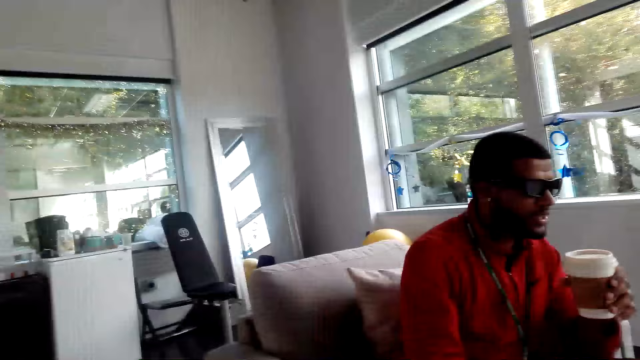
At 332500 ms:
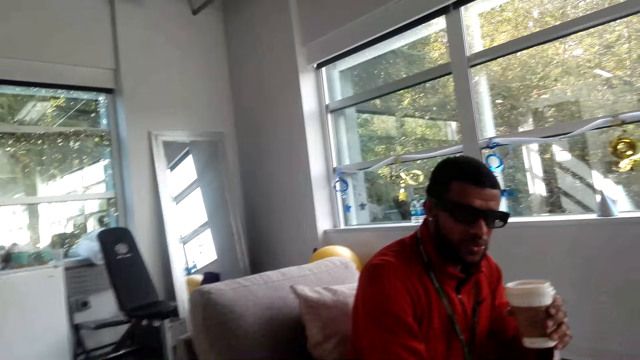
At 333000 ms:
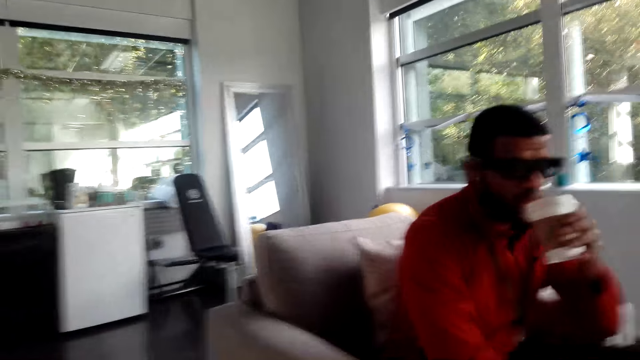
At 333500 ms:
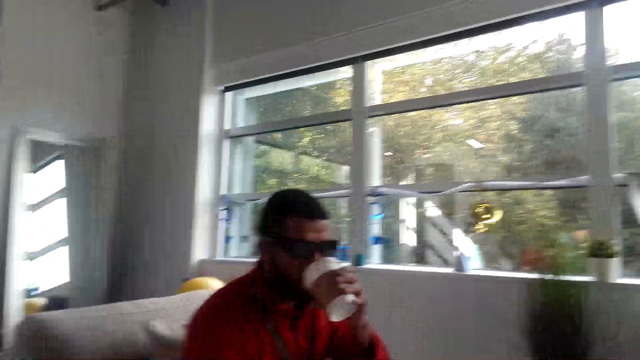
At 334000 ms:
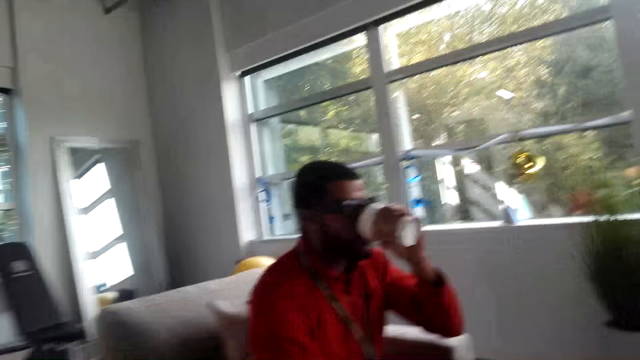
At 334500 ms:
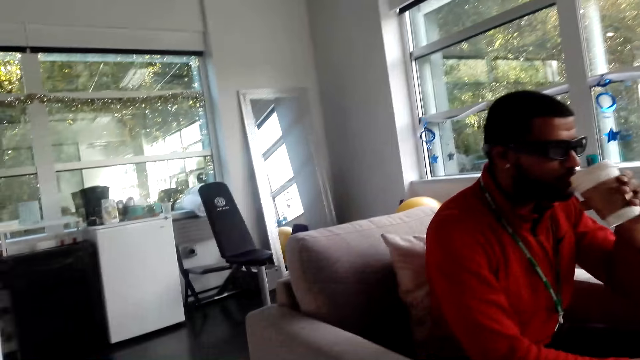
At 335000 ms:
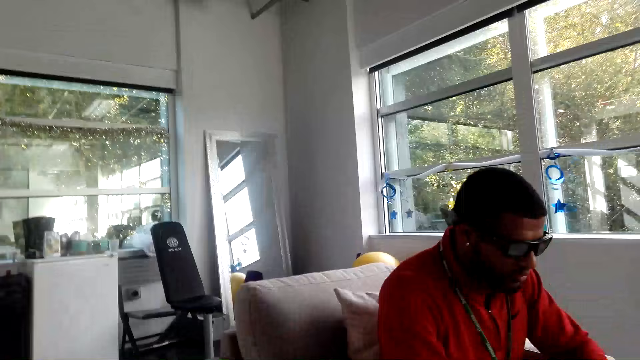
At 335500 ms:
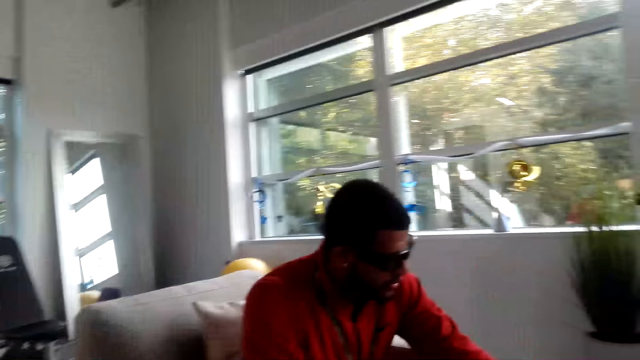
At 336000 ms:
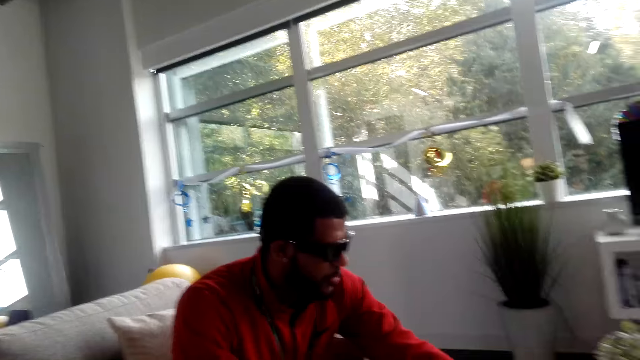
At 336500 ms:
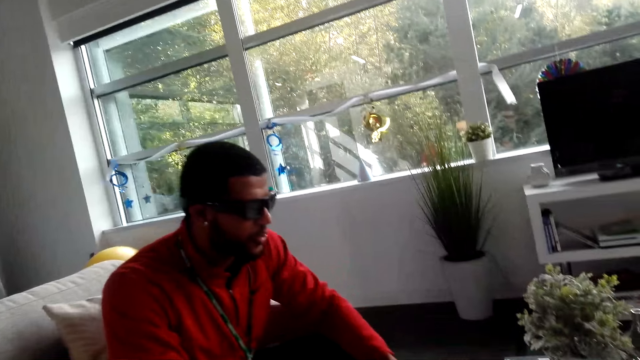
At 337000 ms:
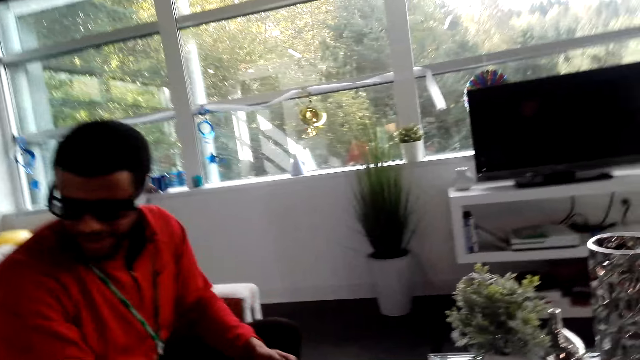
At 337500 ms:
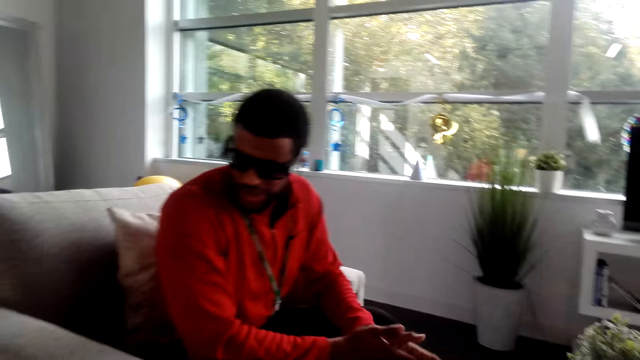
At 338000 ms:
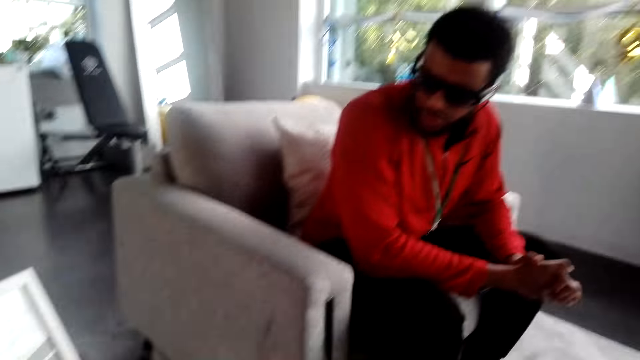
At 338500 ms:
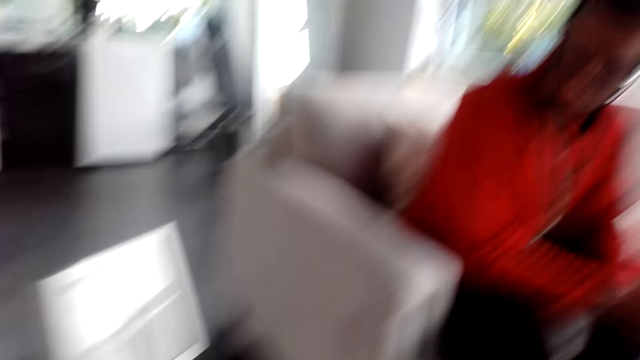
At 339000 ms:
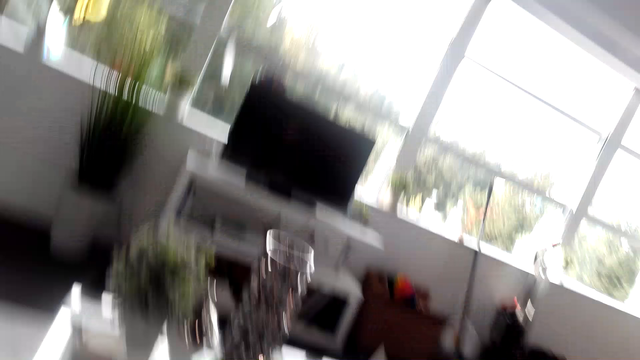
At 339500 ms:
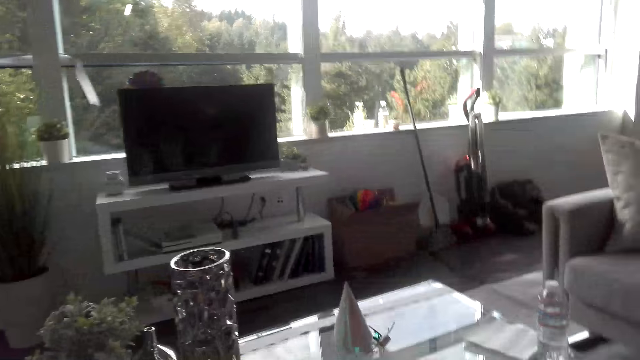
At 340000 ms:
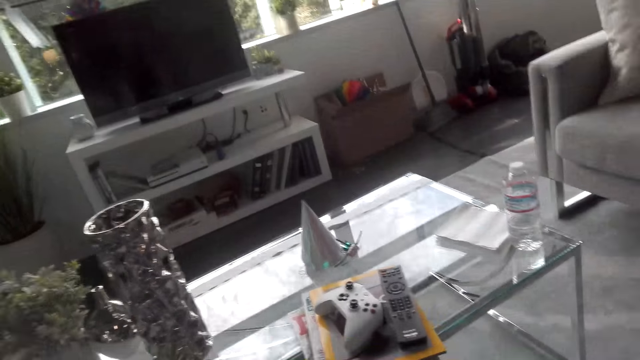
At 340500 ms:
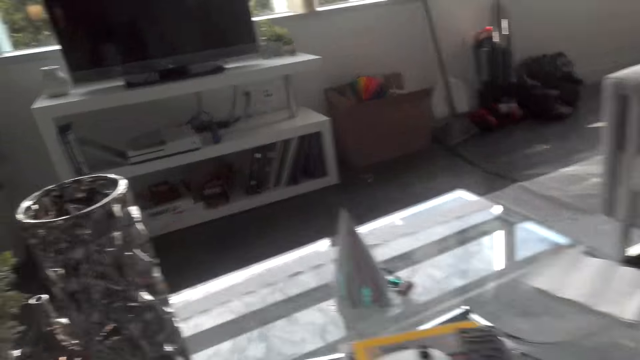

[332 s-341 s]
The man sips from the coffee cup. The camera wearer dialogues with the man. The man holds the coffee cup. The camera wearer dialogues with the man. They dialogue with the man again. The man puts down the coffee cup.

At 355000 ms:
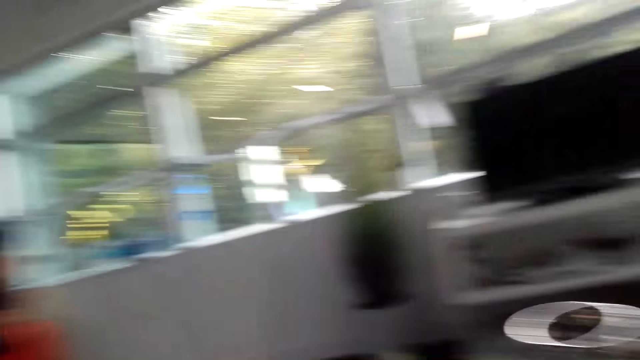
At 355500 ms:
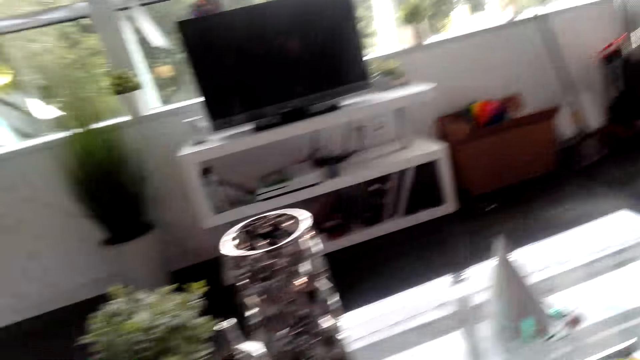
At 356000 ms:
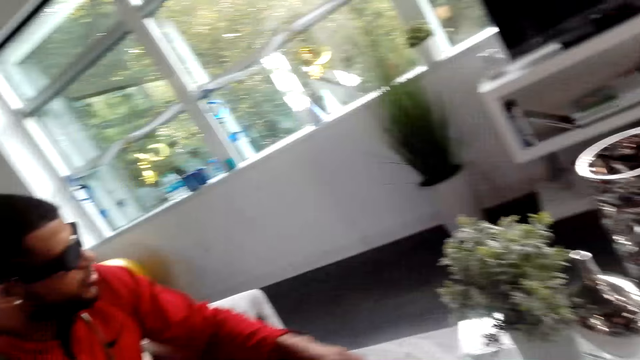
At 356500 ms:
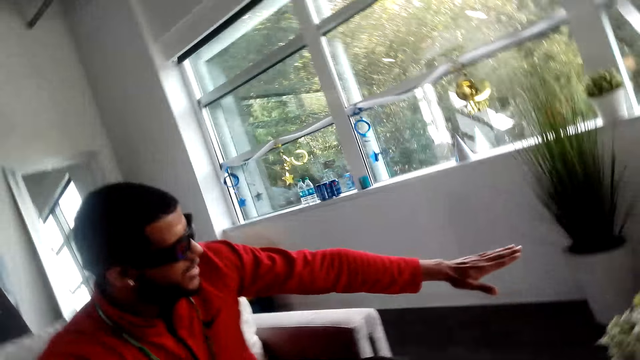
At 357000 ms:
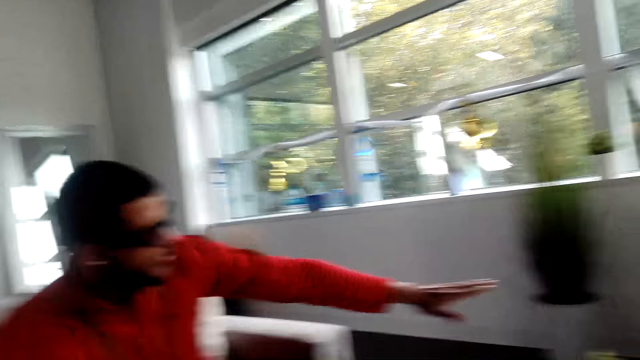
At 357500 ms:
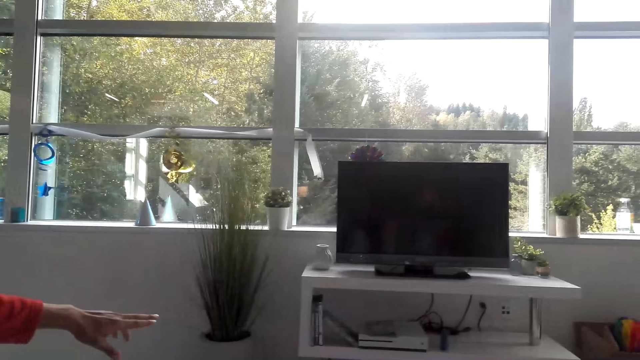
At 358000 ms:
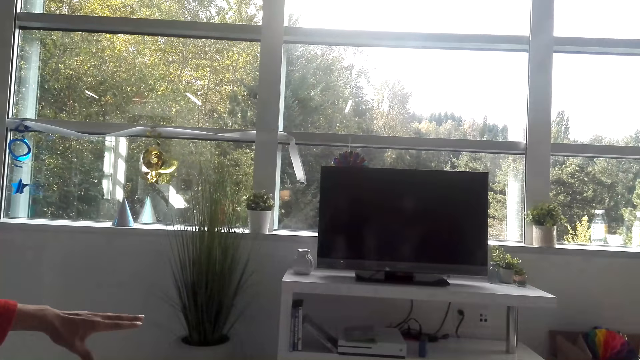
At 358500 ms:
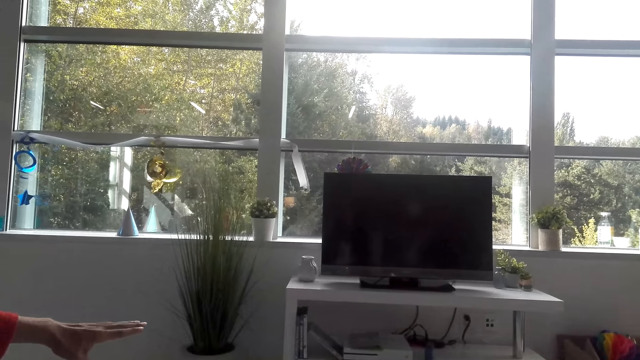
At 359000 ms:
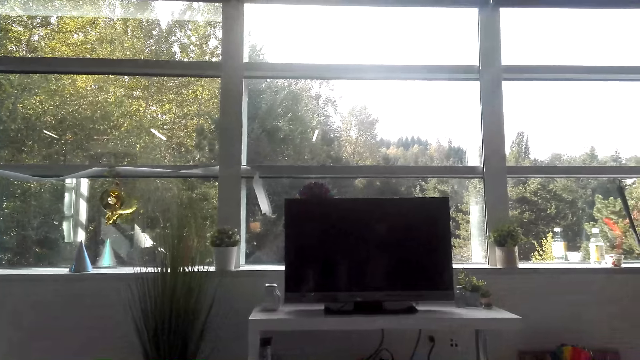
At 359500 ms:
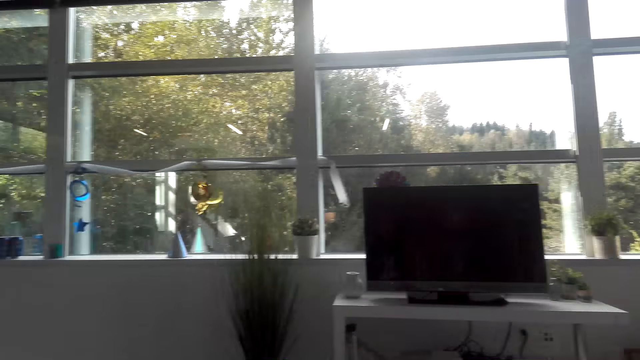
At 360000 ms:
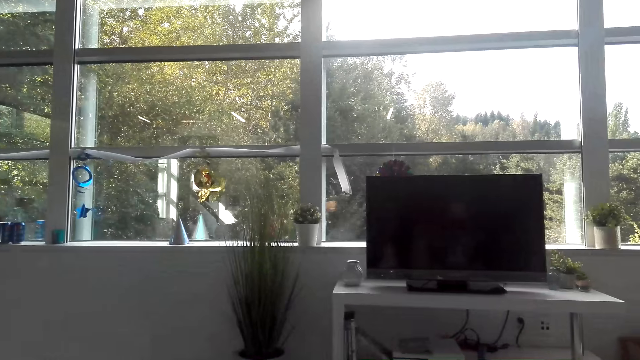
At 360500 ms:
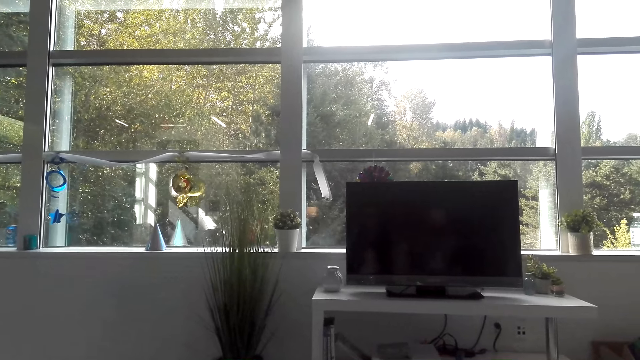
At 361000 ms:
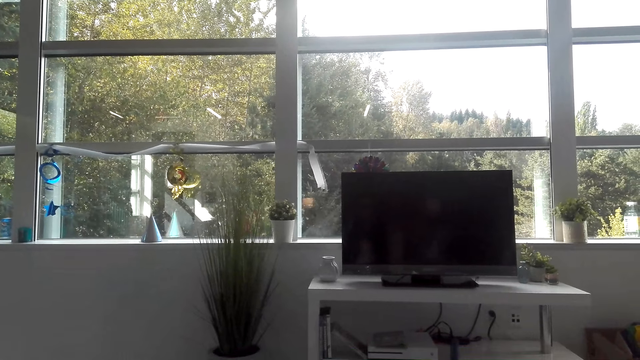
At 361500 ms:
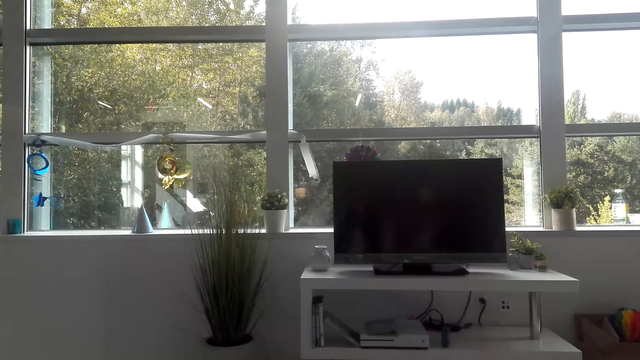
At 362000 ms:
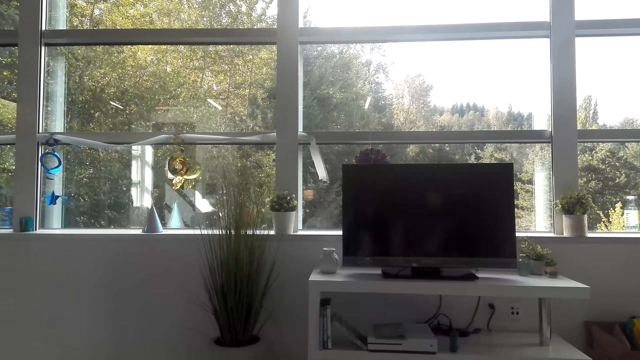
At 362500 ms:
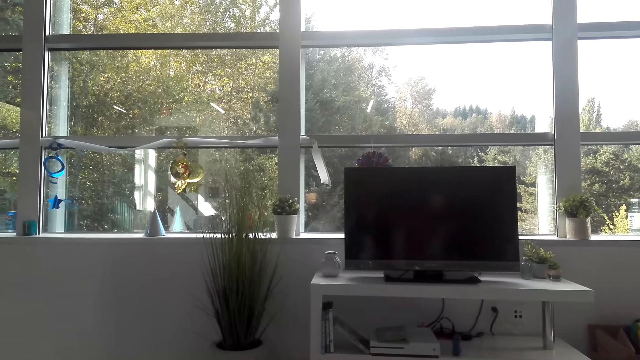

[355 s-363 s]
A person points at the TV with his hand.

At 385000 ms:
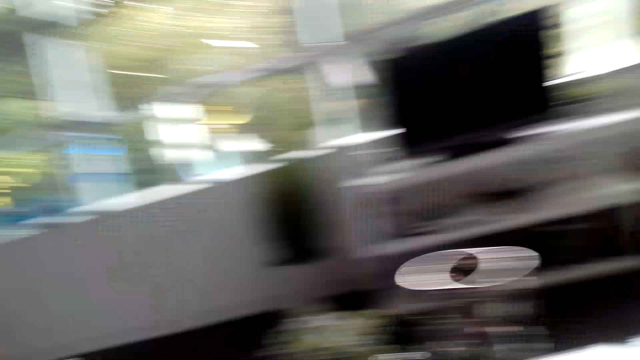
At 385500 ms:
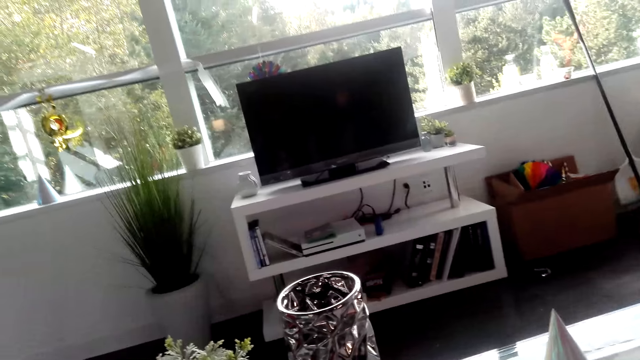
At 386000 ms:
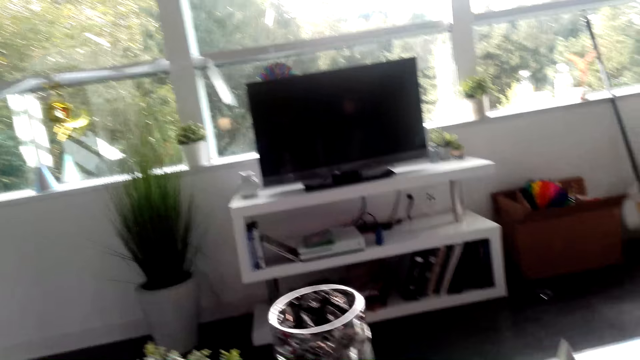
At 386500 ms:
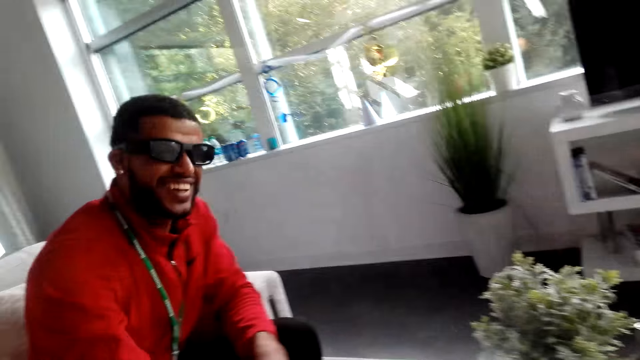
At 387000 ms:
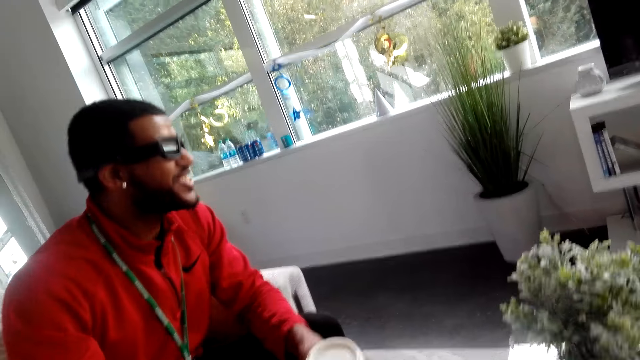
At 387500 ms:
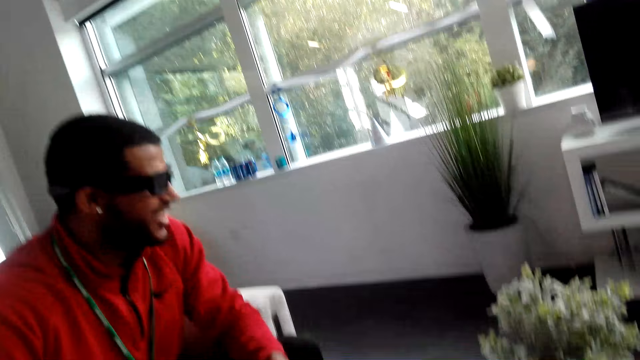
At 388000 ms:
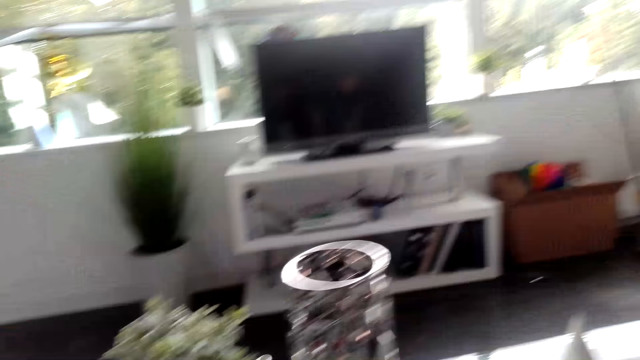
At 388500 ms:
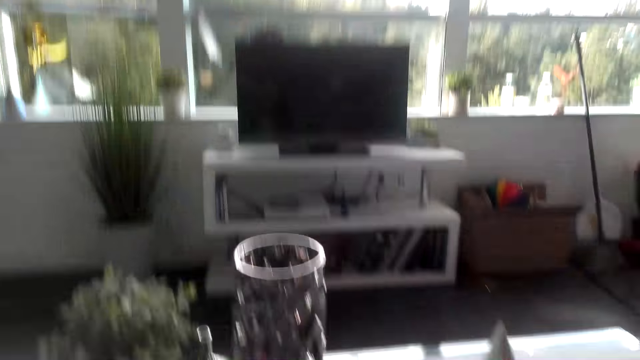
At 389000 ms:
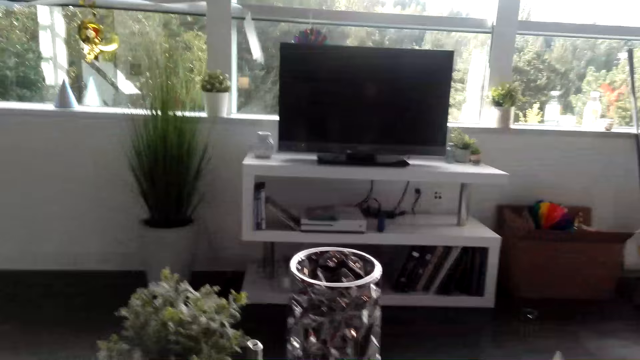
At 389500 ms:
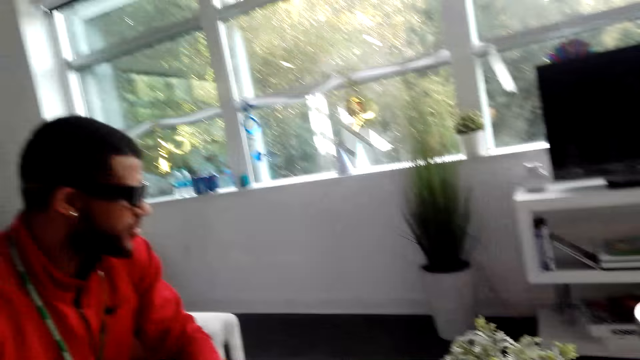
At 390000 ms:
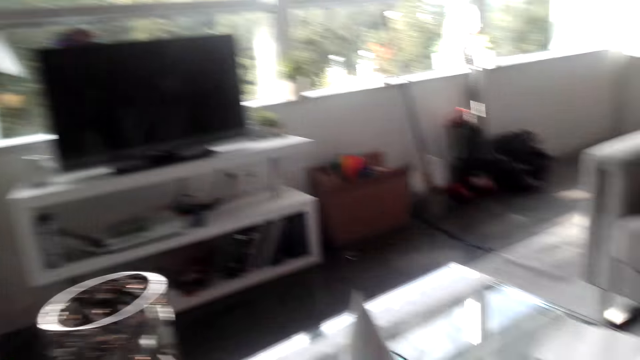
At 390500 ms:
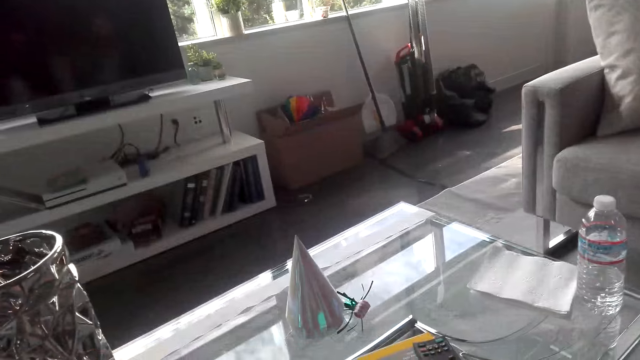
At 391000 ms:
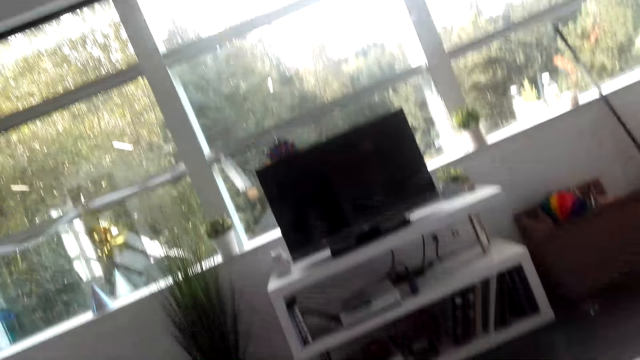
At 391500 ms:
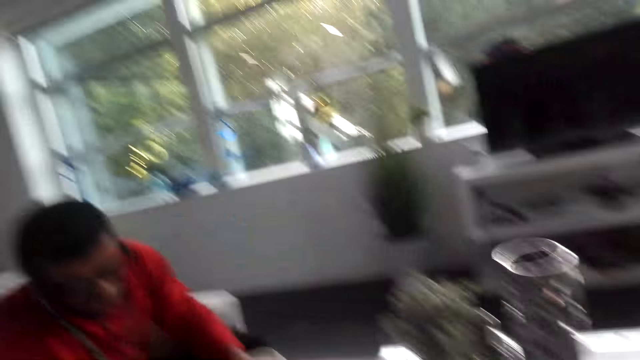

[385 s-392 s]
A man picks up a coffee cup. The camera wearer dialogues with the man. The man holds the coffee cup. The camera wearer dialogues with the man. They dialogue with the man again.
